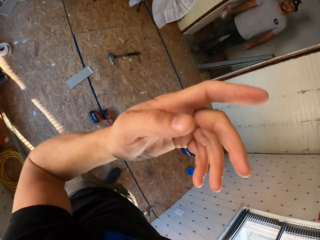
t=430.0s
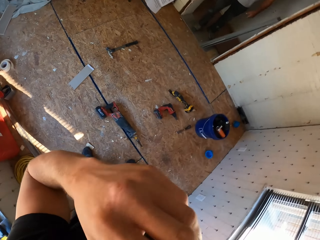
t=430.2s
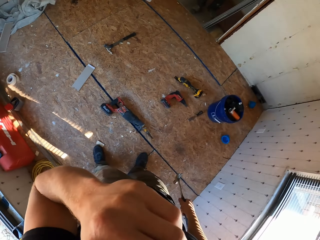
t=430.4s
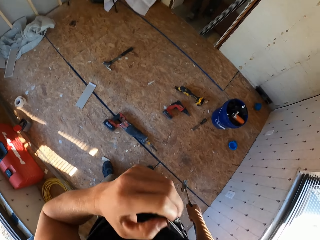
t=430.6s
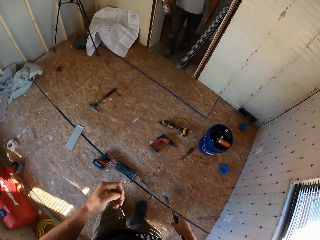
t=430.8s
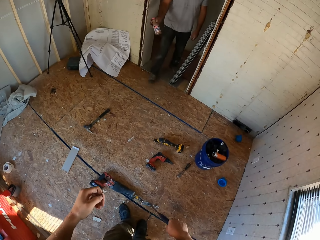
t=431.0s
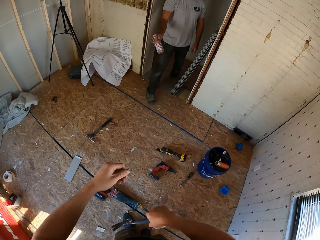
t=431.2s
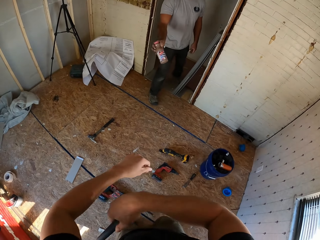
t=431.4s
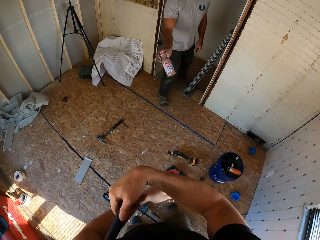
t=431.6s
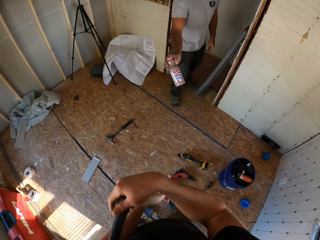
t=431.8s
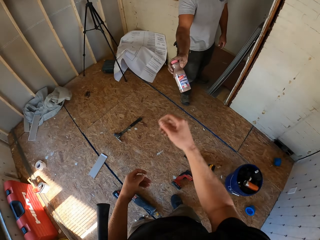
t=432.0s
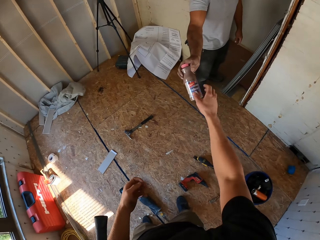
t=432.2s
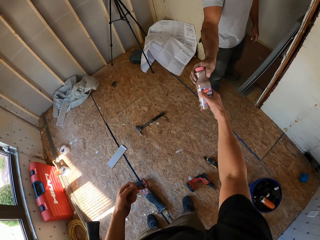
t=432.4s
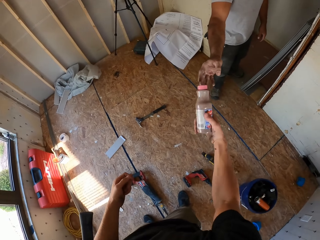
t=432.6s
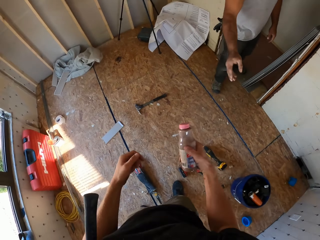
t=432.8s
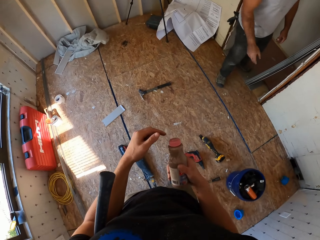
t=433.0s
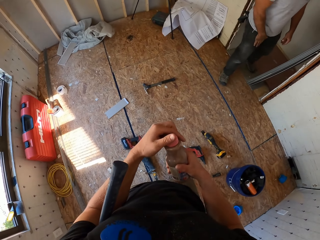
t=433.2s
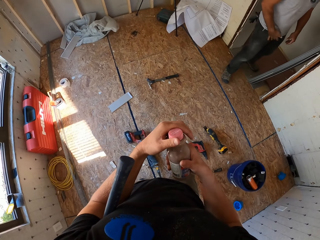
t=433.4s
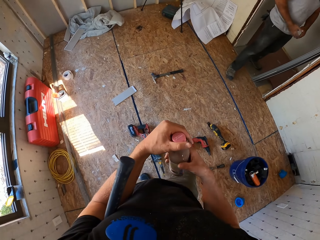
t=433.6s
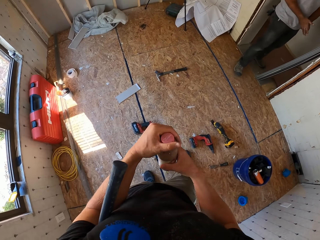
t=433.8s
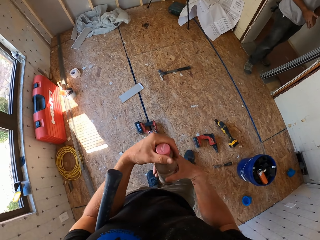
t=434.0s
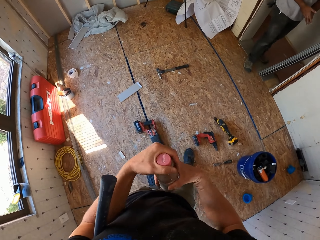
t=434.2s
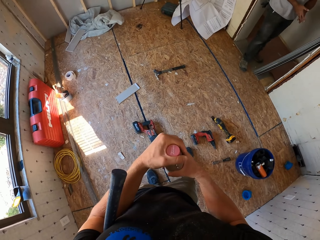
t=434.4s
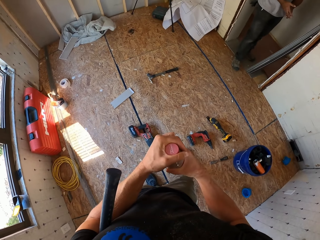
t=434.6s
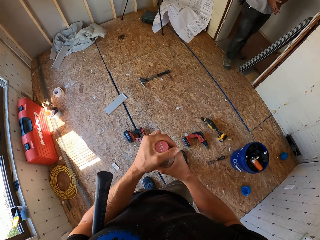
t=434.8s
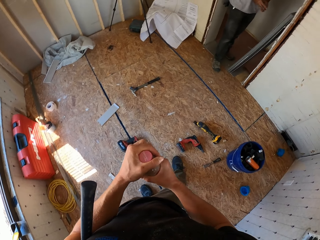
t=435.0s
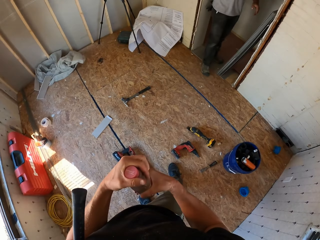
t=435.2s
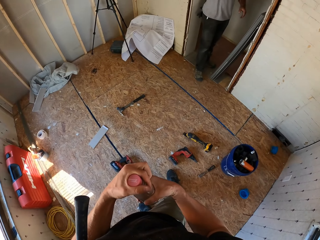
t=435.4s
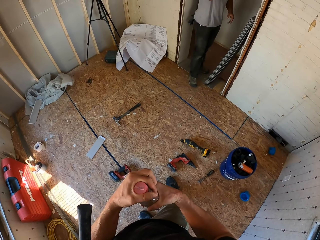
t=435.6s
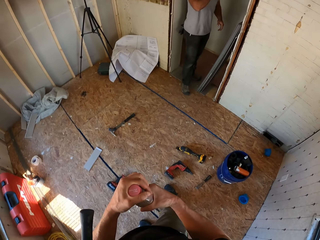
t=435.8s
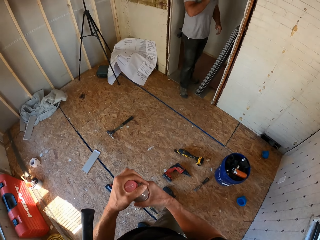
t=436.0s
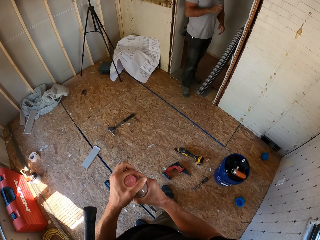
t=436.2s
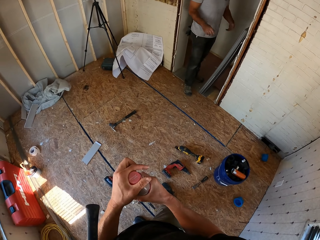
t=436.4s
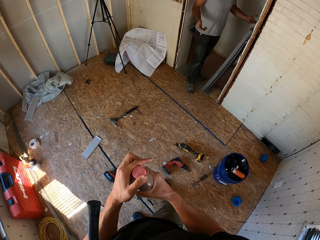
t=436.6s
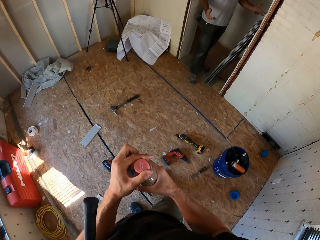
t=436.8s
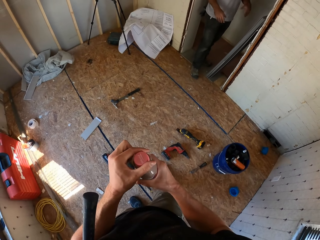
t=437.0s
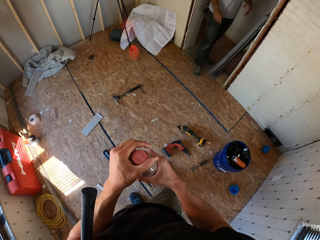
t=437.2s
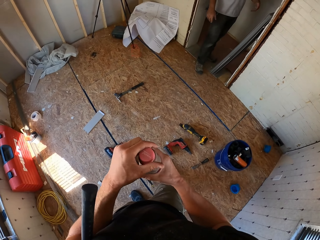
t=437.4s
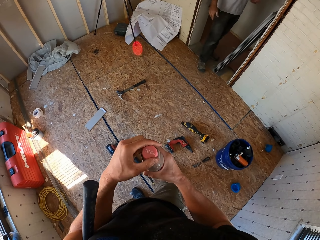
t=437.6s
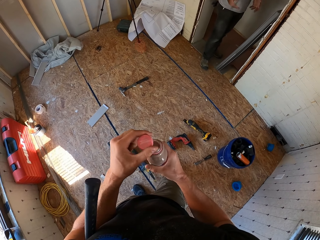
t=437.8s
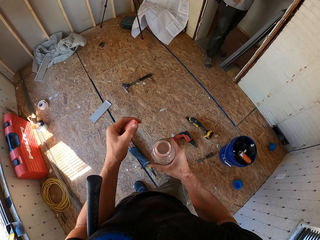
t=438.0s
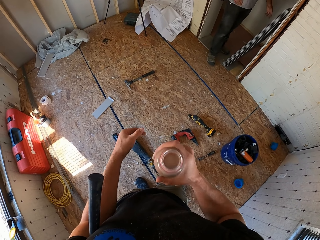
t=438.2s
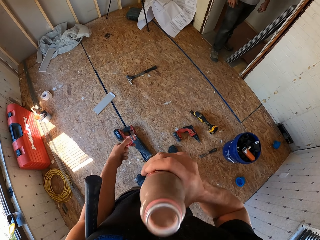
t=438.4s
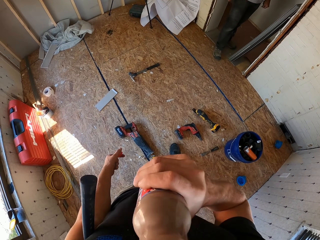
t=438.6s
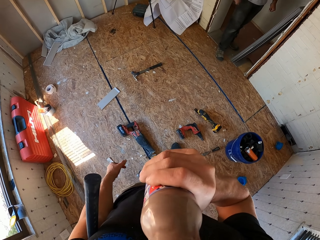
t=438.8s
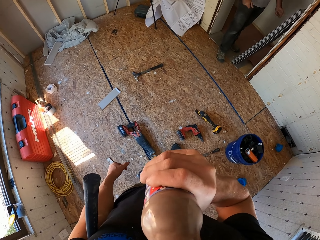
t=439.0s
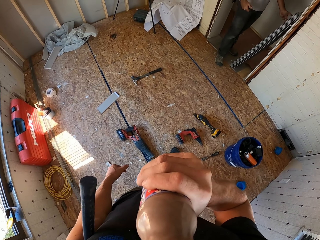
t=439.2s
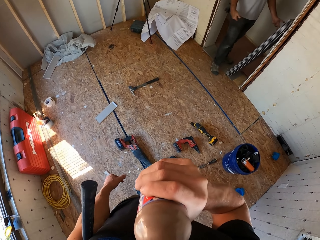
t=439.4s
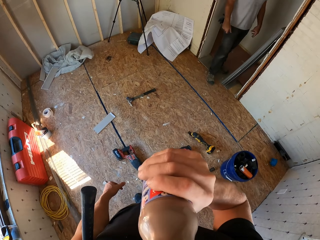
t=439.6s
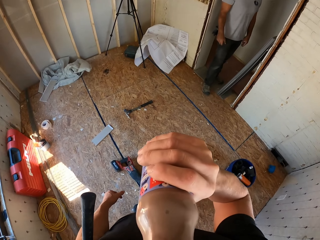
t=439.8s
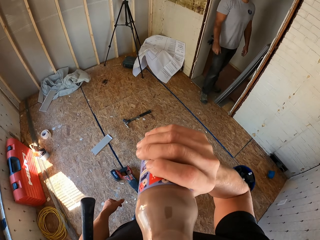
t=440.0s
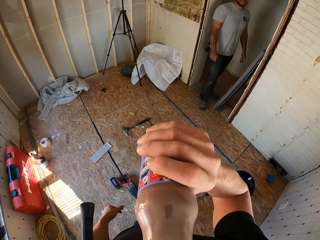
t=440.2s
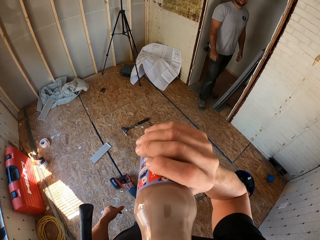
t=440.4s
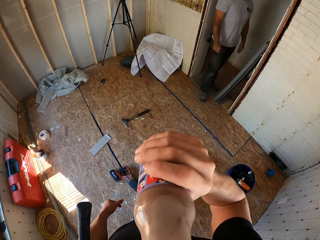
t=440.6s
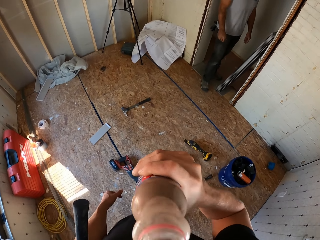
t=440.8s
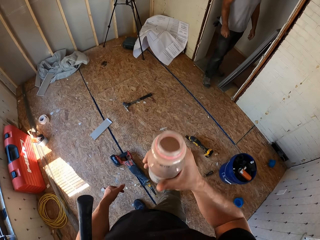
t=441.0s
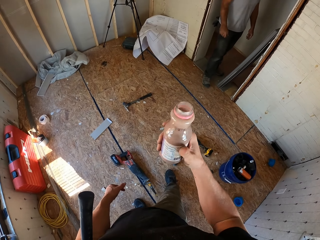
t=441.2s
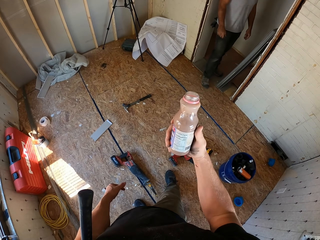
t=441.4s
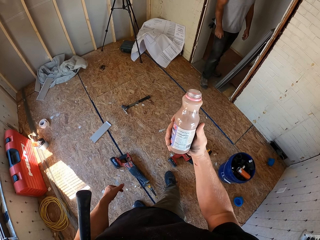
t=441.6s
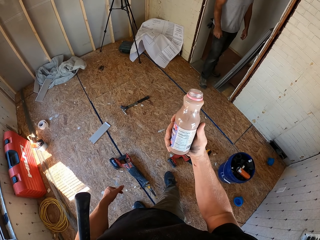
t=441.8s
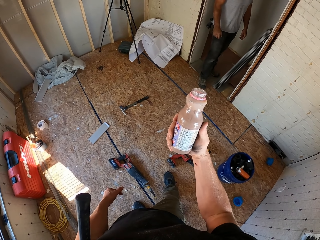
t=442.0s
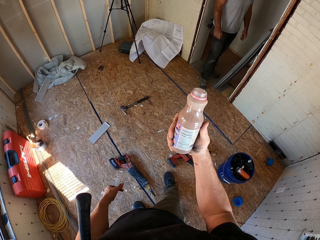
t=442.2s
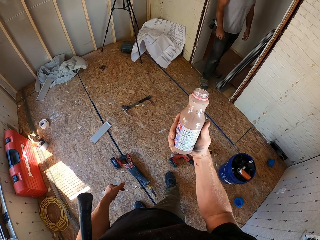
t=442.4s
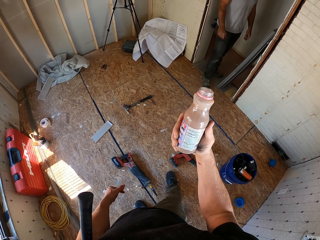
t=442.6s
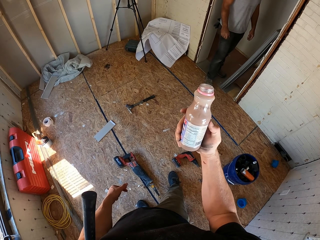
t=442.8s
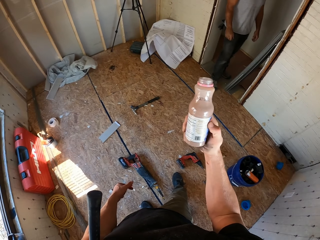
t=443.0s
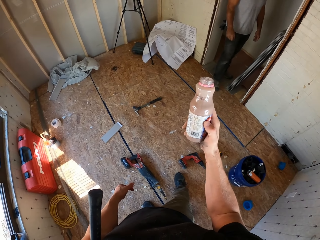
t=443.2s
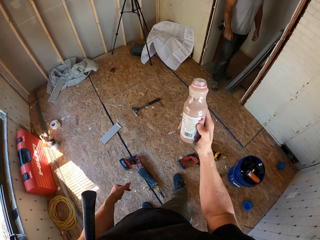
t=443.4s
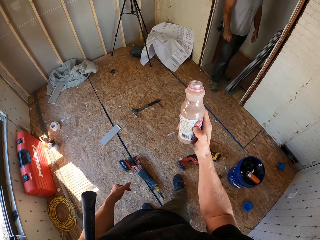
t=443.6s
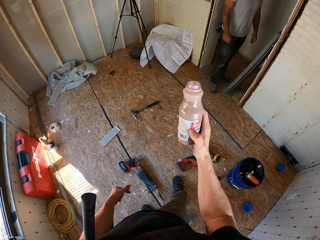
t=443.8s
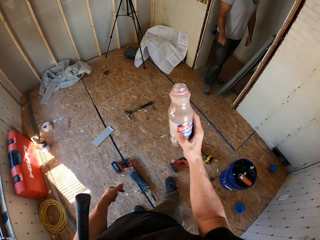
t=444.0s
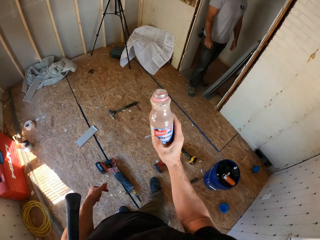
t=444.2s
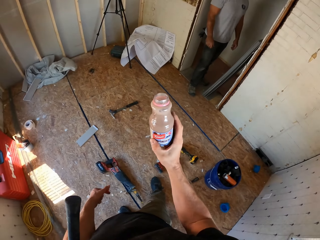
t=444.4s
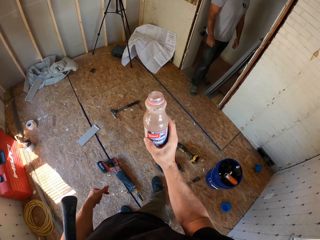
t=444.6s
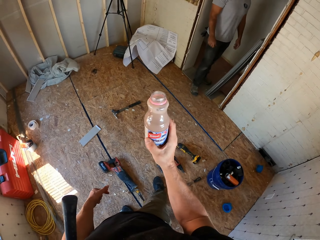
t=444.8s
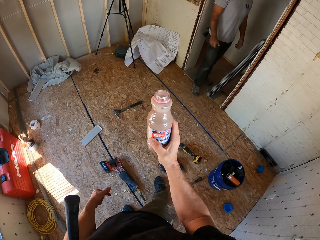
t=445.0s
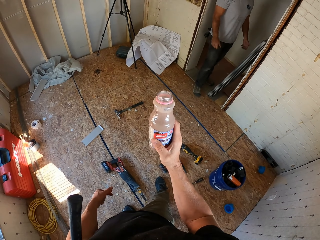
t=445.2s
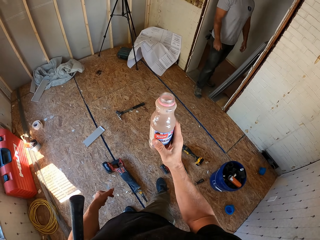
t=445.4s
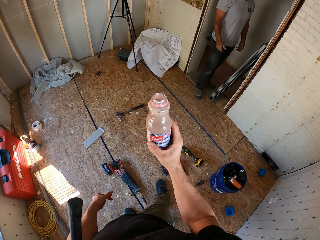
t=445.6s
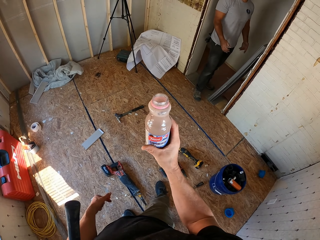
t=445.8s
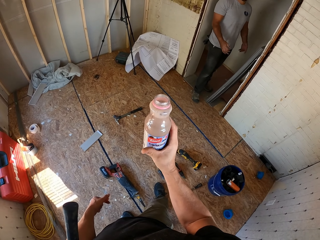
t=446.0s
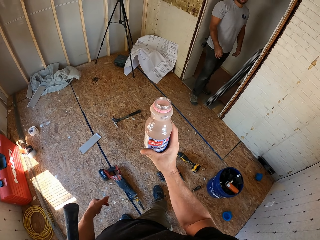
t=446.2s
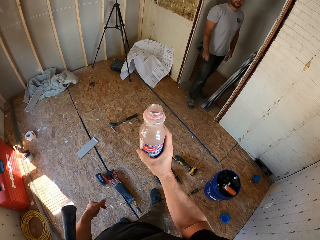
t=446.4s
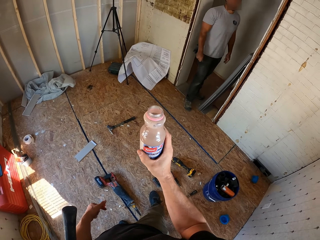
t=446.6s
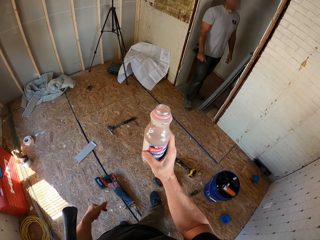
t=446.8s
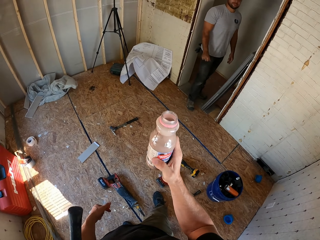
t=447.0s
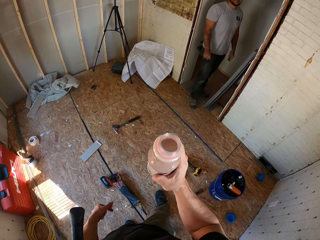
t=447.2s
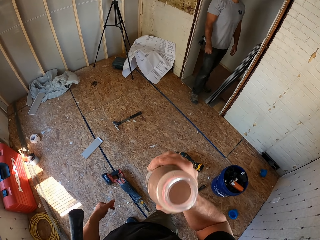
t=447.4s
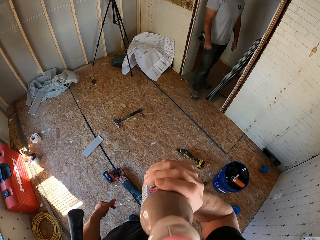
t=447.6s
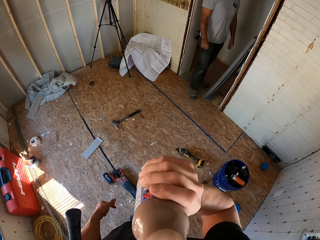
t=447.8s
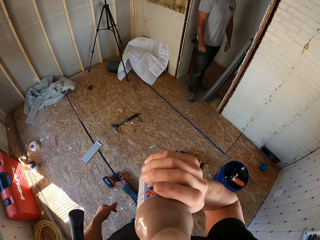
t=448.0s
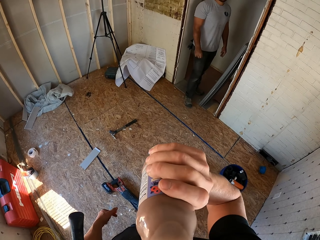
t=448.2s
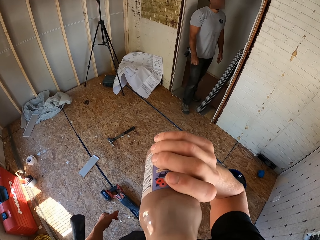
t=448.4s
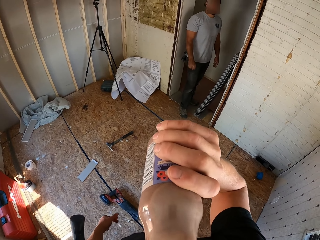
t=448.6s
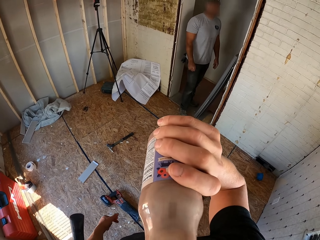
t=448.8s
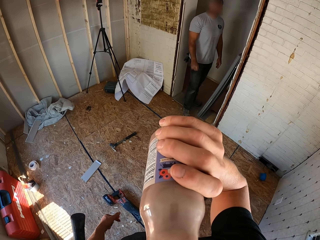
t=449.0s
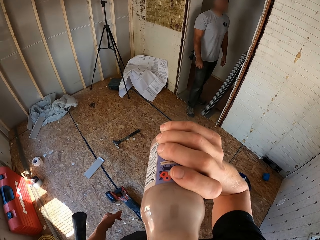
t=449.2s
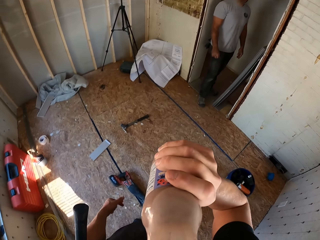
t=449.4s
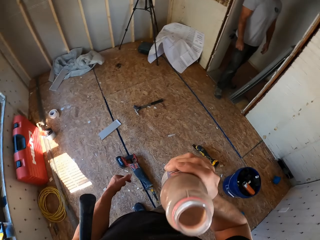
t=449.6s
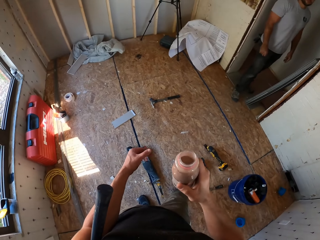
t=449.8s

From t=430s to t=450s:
The camera wearer picks a nail from the mouth. They hold the hammer under the arm. They receive a porridge bottle from a person. They open the porridge bottle. The person talks with their hand. The camera wearer drinks porridge. They view the porridge bottle. The person talks. The camera wearer drinks porridge.

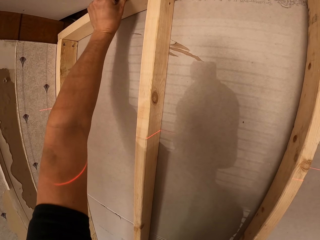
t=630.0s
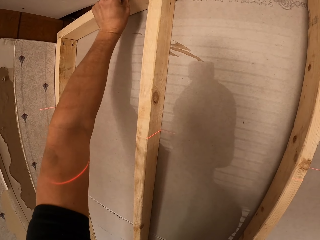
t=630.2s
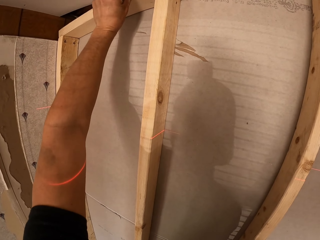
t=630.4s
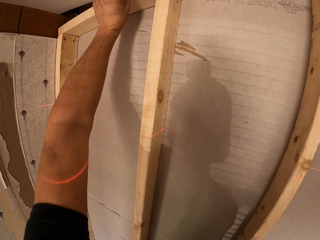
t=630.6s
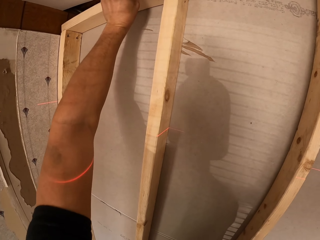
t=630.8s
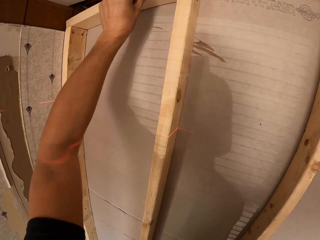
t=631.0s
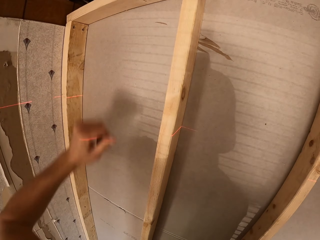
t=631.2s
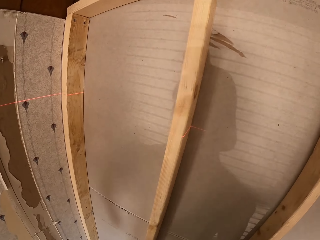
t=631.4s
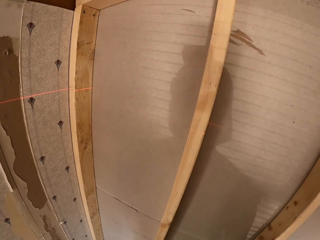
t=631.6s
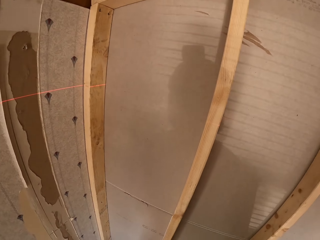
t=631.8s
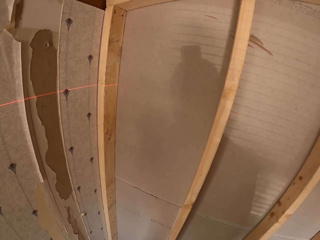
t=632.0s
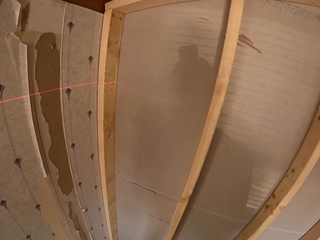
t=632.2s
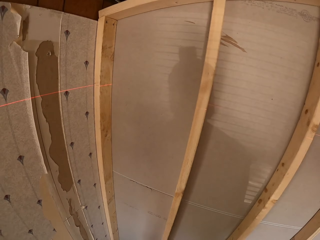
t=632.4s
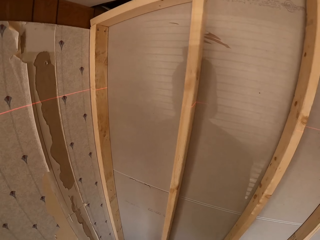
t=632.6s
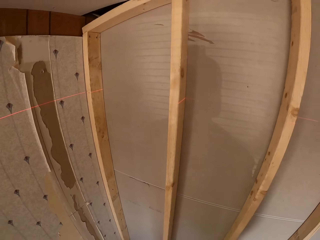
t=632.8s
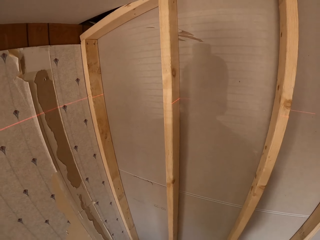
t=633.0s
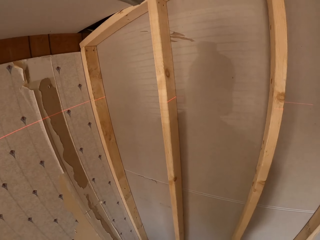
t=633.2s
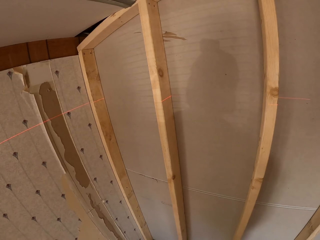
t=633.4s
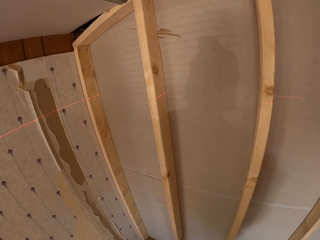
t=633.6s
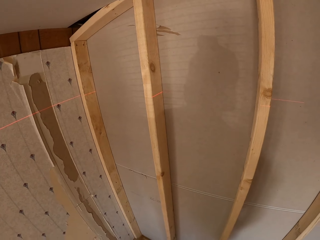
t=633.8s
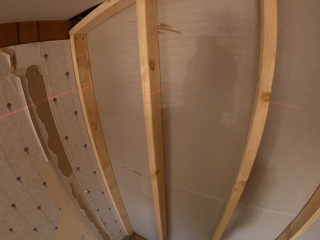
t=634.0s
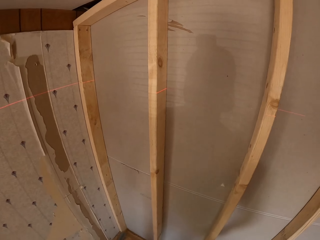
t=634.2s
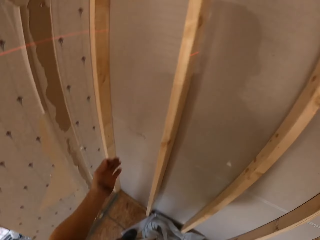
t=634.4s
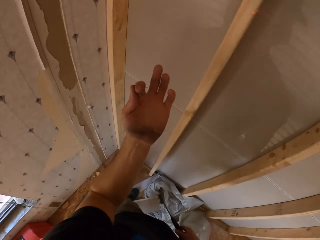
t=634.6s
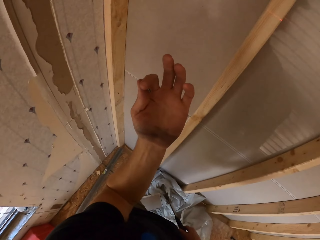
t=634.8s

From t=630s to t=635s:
The camera wearer looks around in the room.
